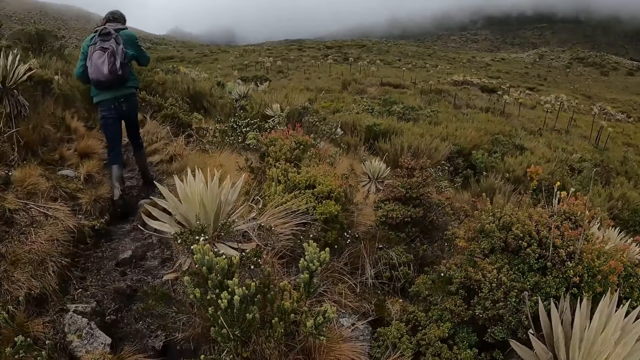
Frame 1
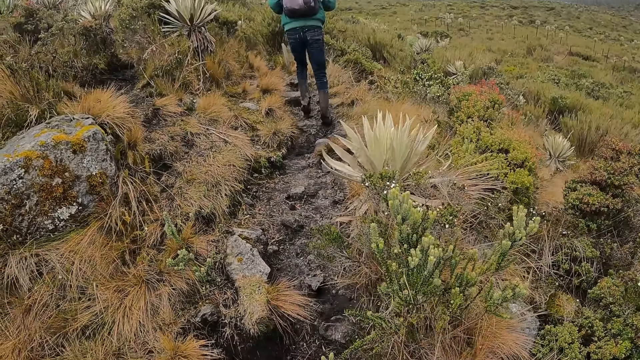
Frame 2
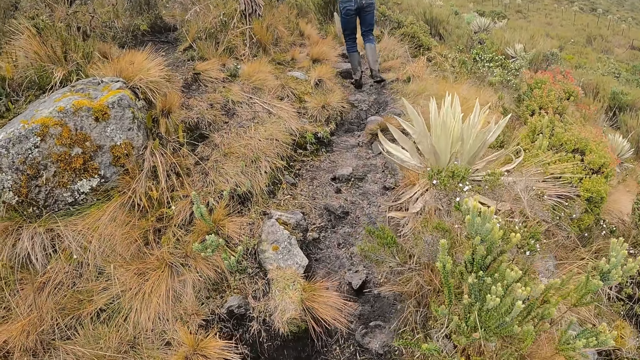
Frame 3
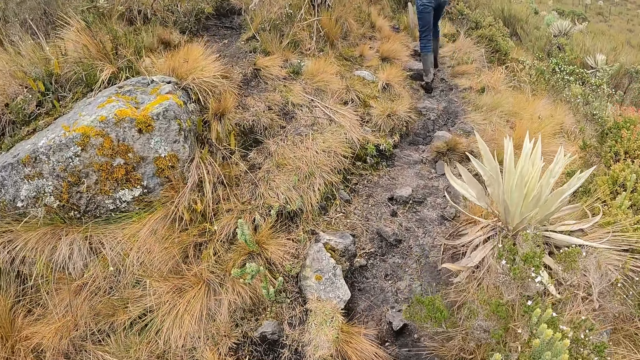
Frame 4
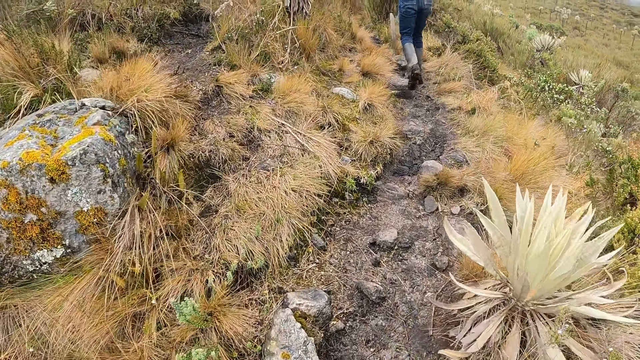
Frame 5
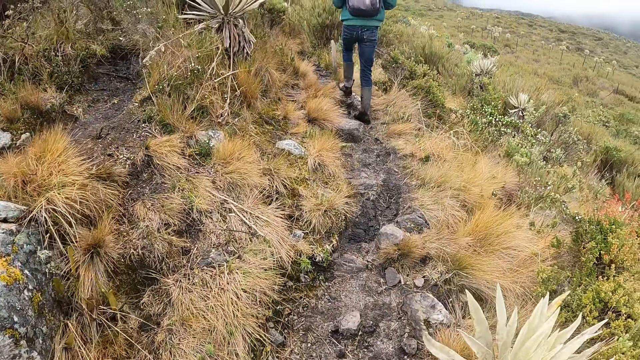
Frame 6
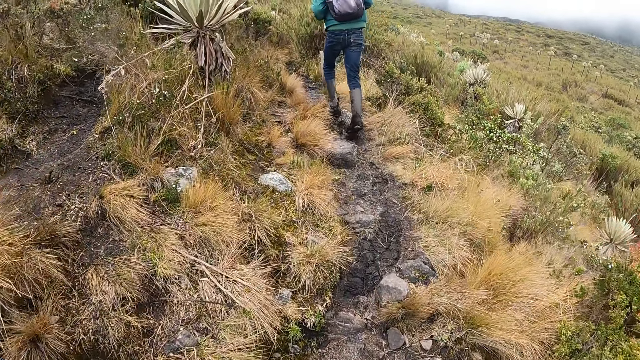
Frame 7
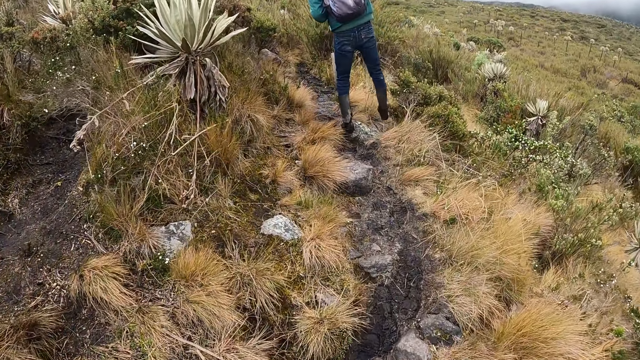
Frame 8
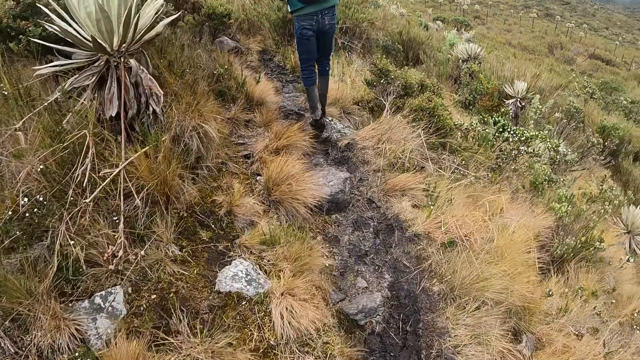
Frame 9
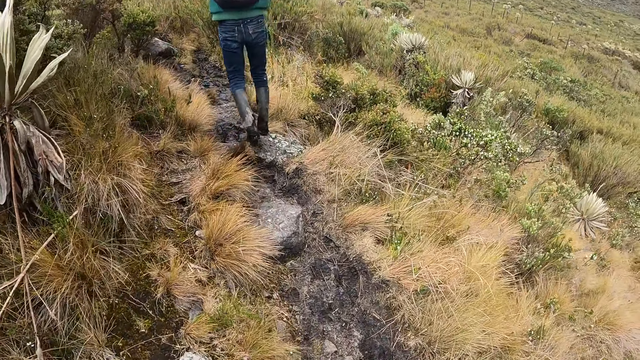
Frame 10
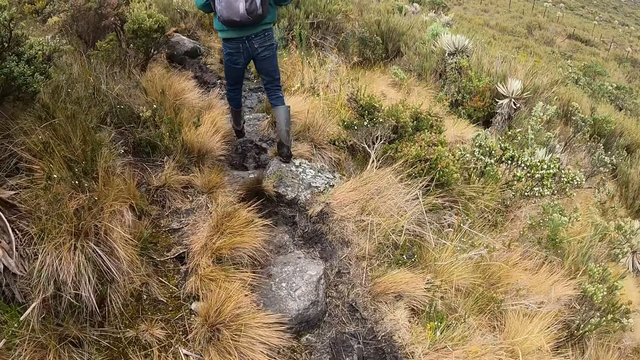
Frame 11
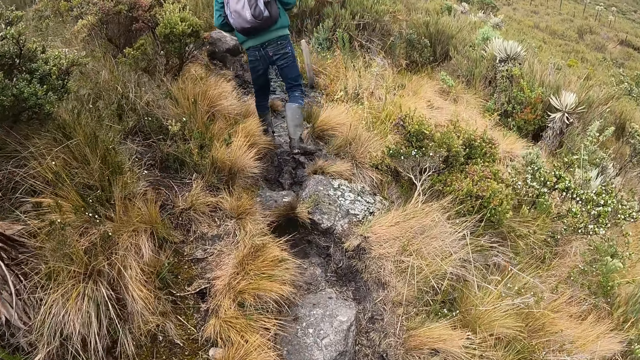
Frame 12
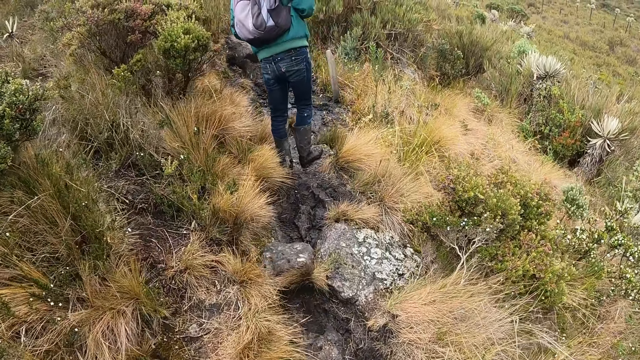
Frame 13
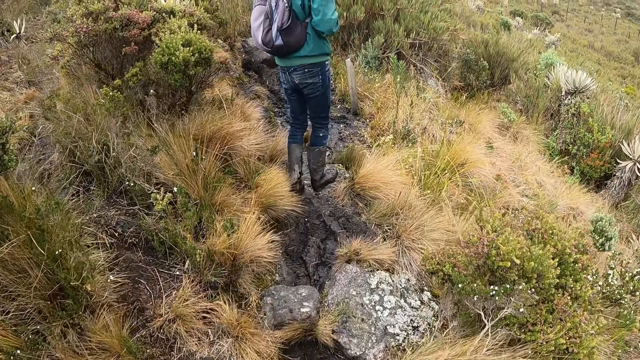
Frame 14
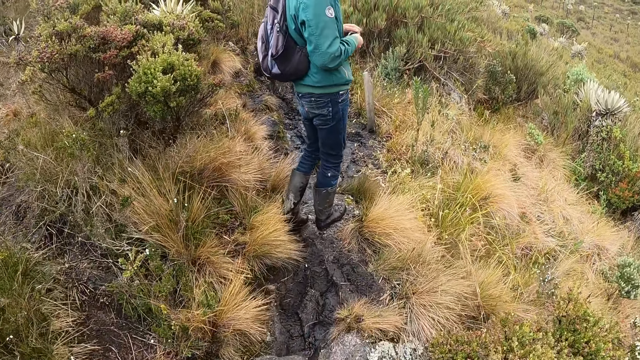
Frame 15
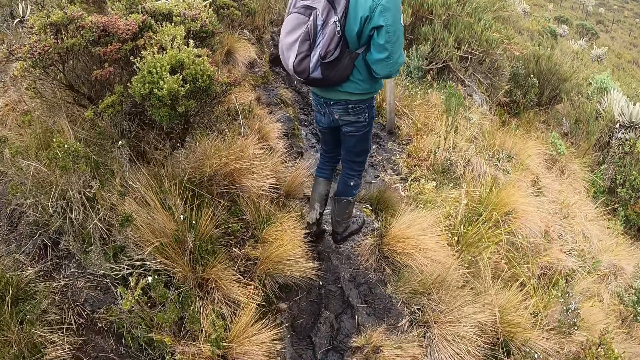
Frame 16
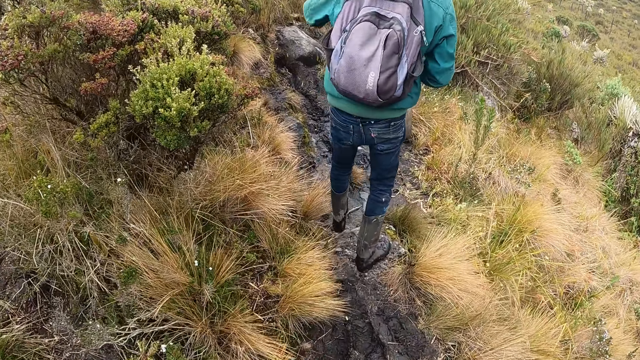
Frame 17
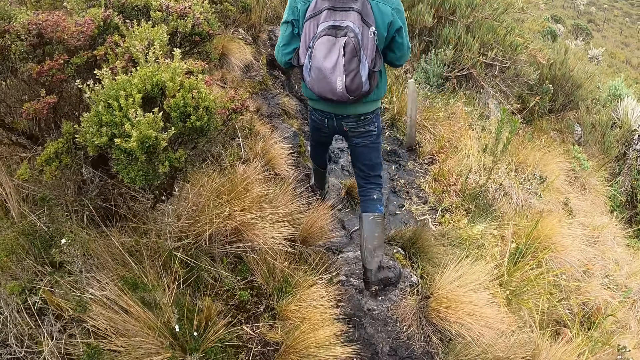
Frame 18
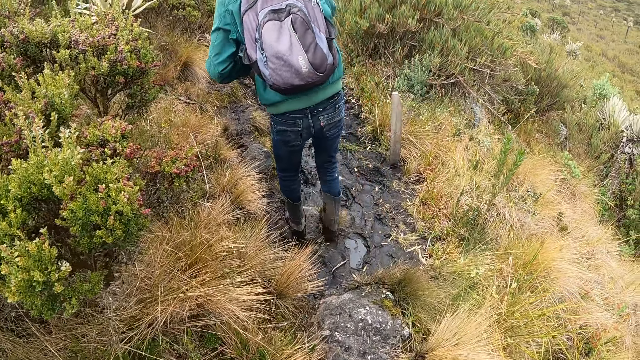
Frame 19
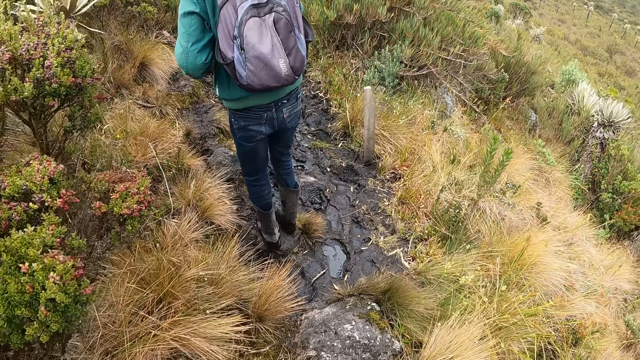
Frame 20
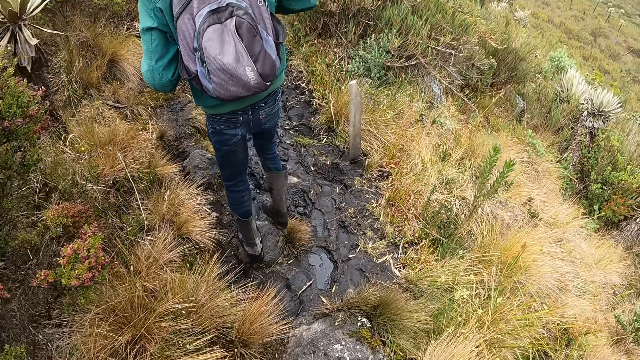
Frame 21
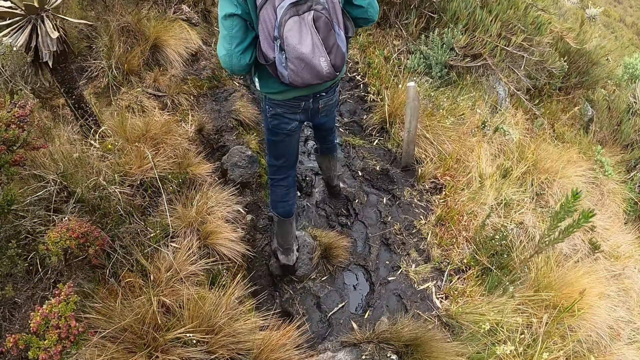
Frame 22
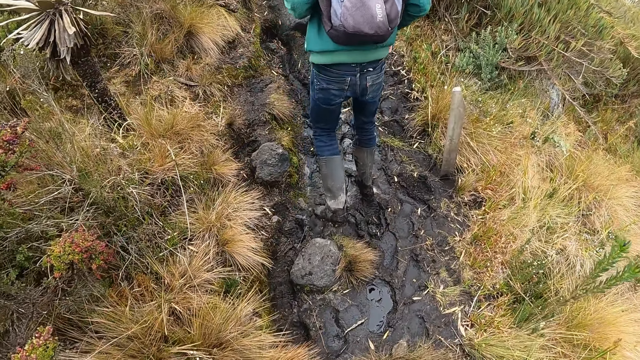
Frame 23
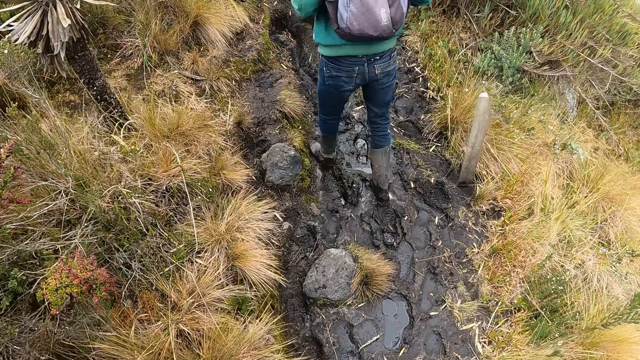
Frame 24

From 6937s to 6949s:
The camera wearer hikes on the hill. The man holds the bag straps with both hands. The man holds the bag straps with his right hand. The man adjusts his mask on his face with his left hand.

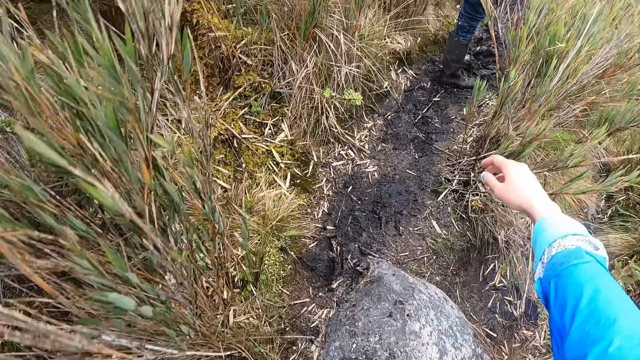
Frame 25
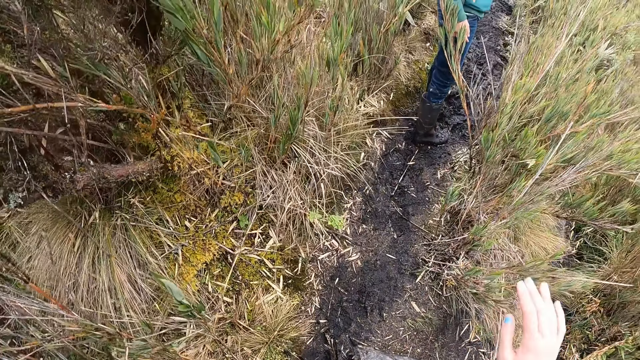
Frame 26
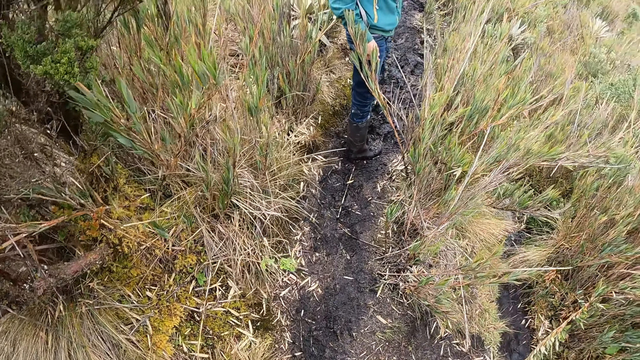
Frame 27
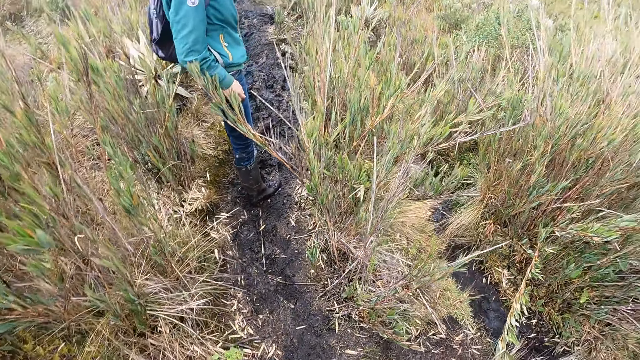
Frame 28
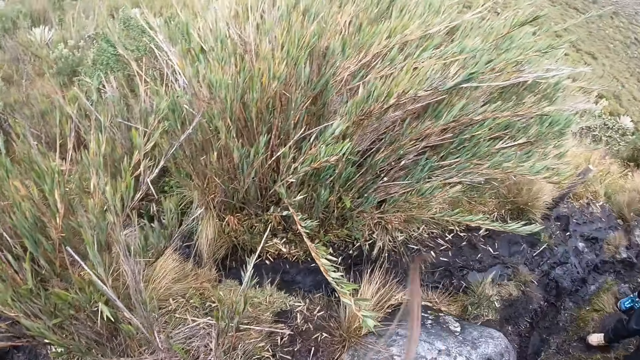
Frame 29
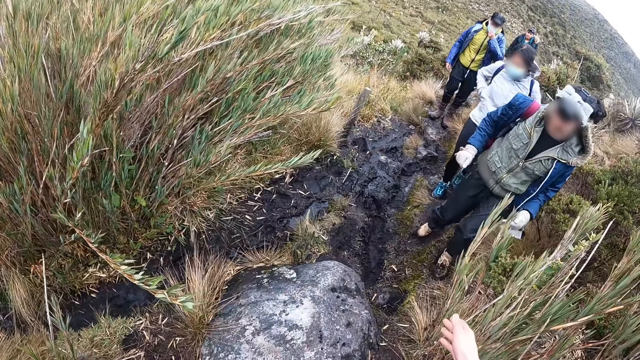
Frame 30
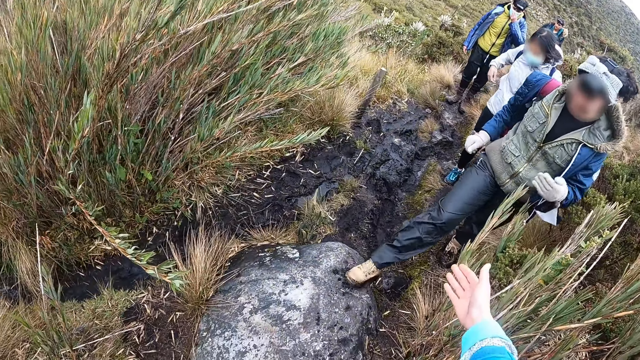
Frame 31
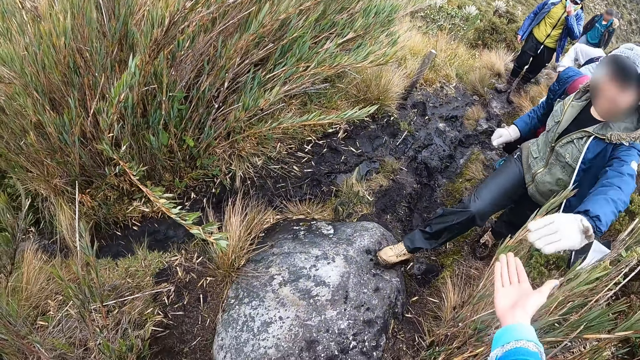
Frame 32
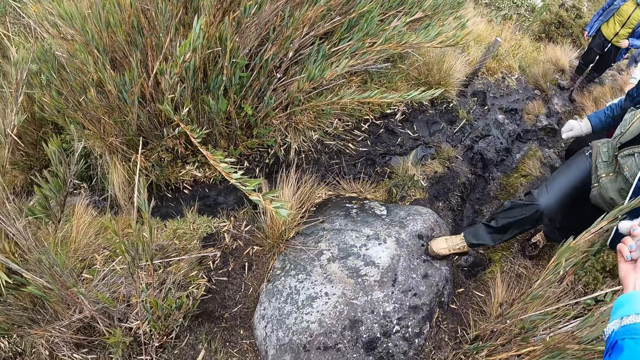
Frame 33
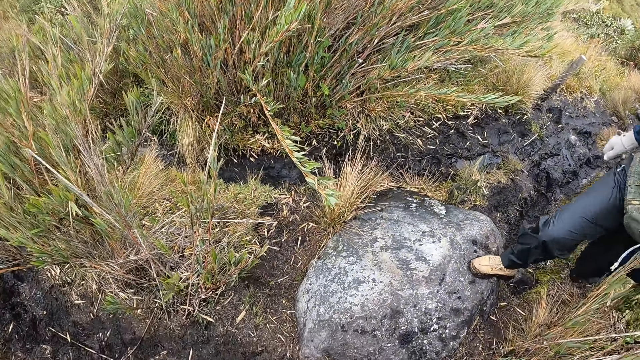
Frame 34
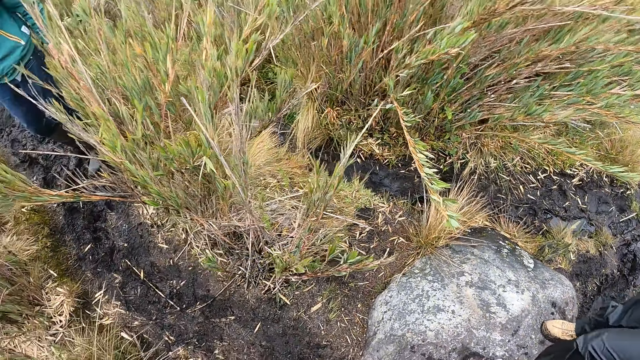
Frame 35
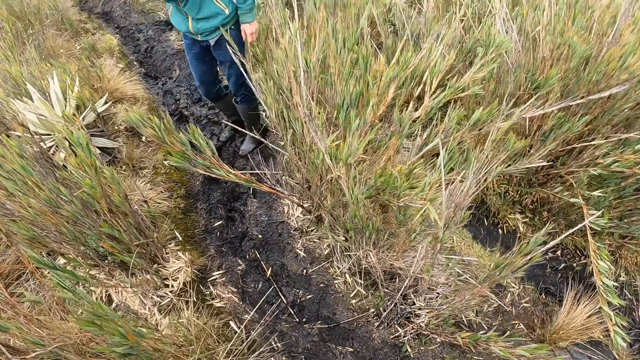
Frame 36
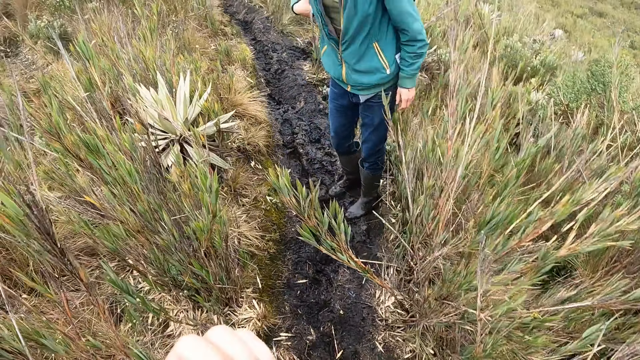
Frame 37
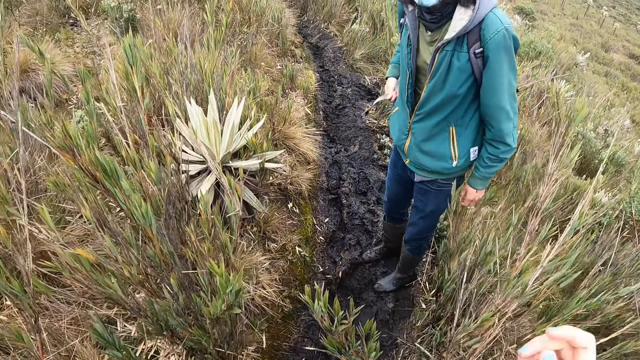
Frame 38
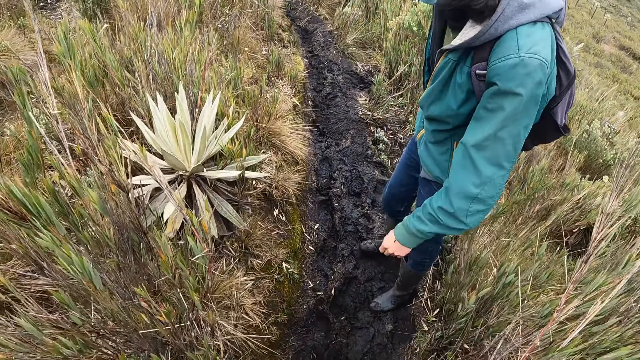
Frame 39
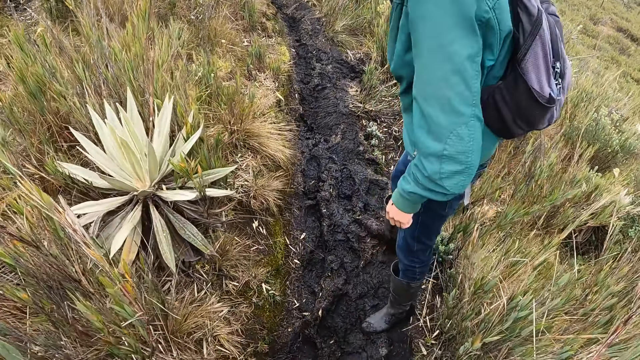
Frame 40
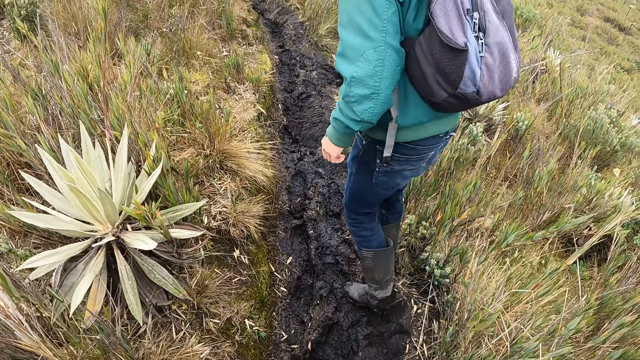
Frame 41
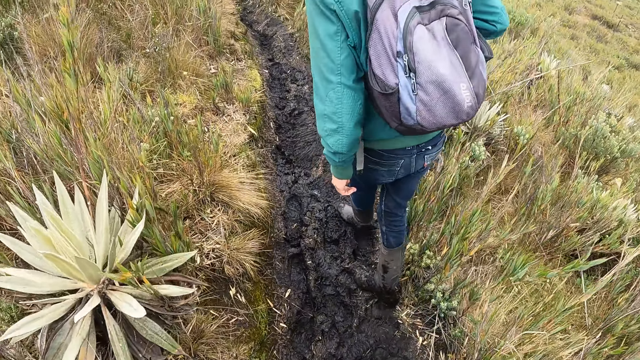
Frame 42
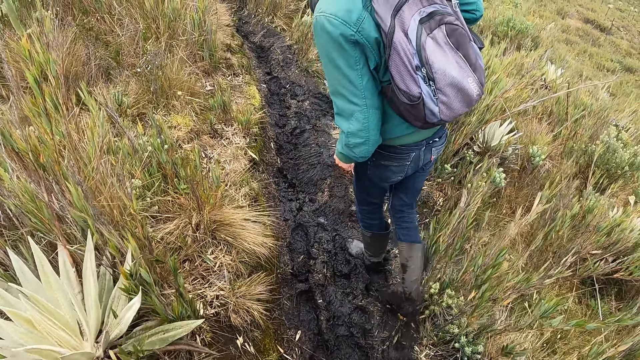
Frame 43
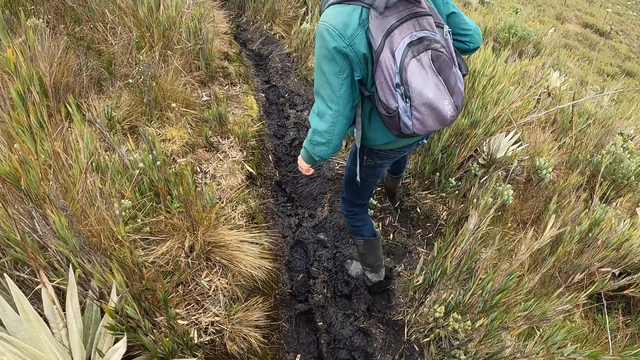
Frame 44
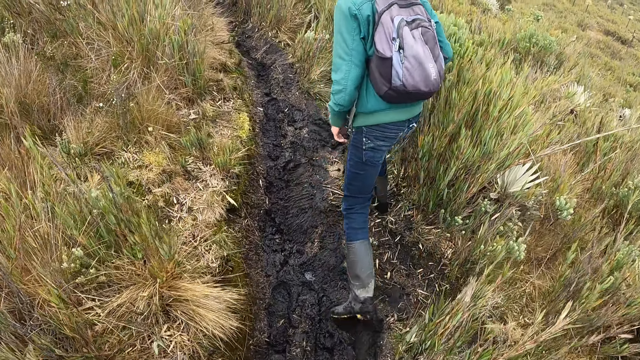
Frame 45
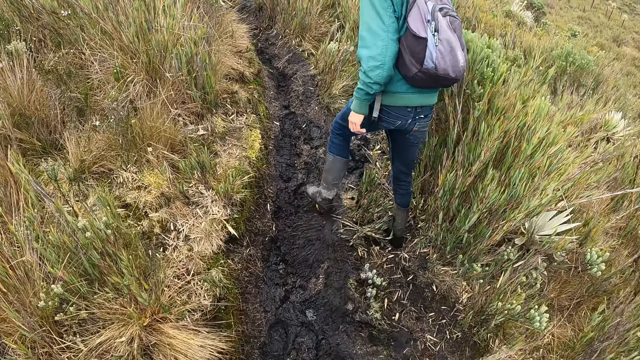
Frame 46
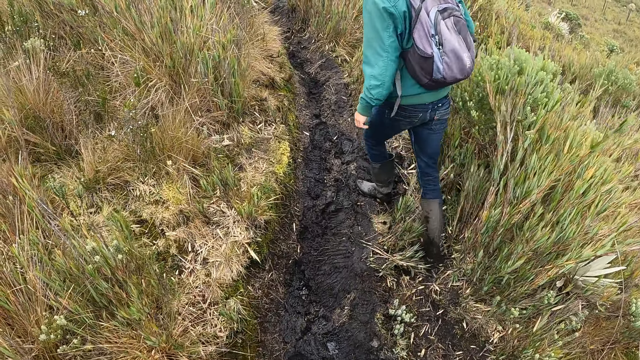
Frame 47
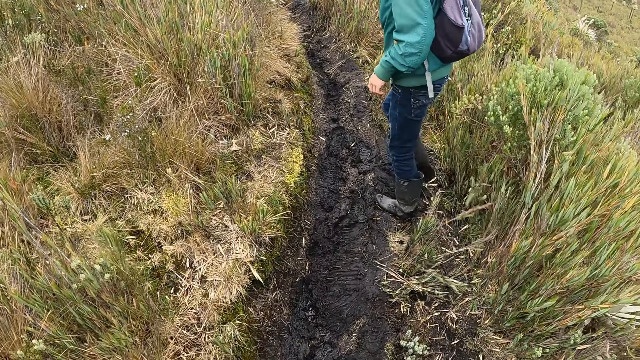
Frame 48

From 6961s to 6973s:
A man adjusts his mask on his face with his left hand. The camera wearer looks around. The woman removes her right hand from her right hoodie pocket. The camera wearer grabs the left hand of another woman with her right hand. Another man holds a bag strap with his right hand. Another woman walks on the trail. The camera wearer walks on the trail.
